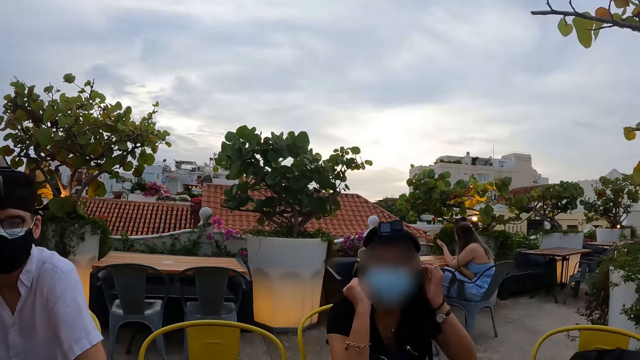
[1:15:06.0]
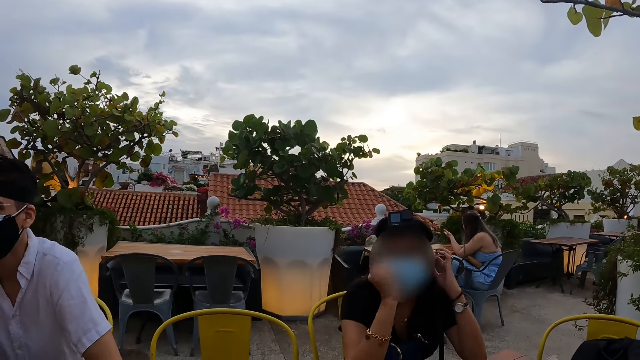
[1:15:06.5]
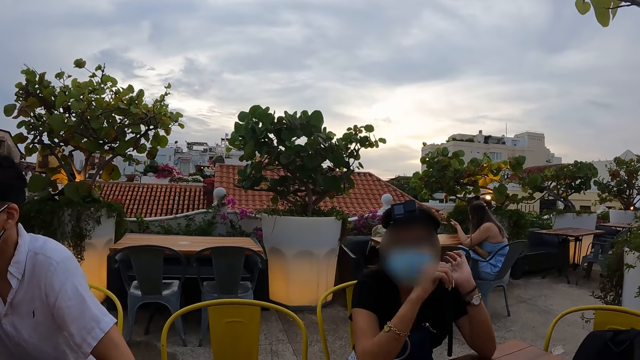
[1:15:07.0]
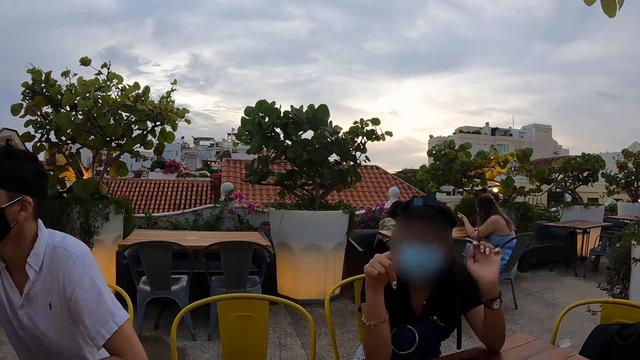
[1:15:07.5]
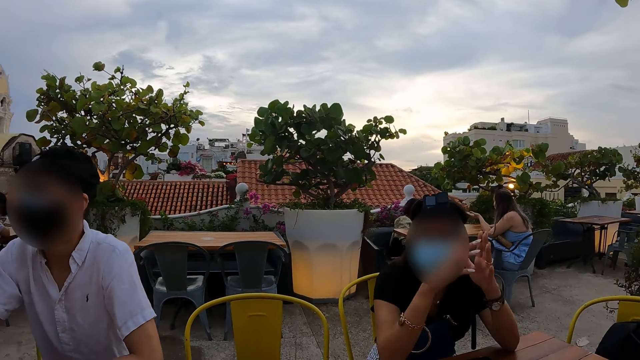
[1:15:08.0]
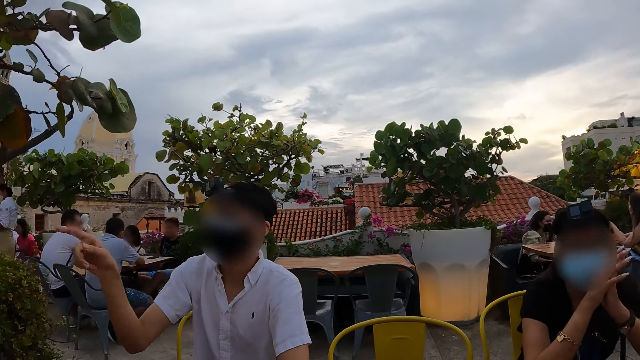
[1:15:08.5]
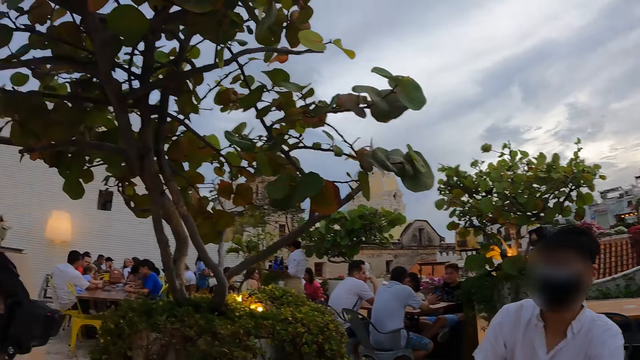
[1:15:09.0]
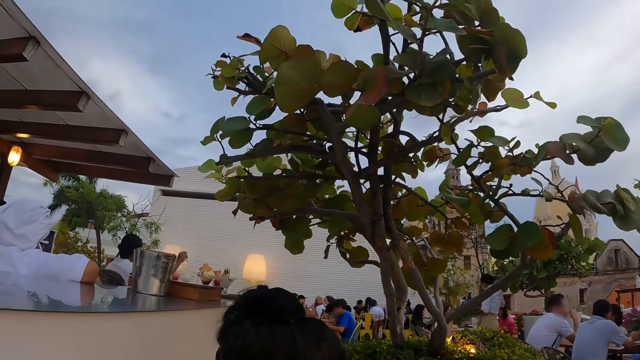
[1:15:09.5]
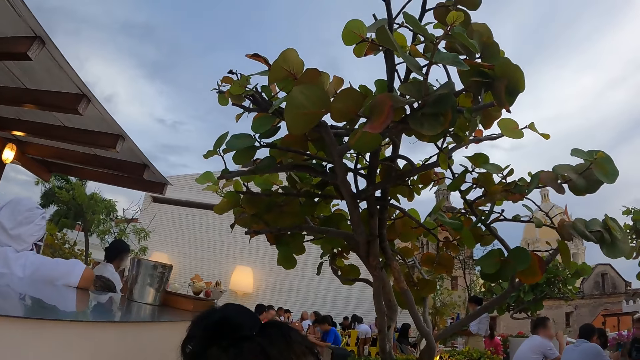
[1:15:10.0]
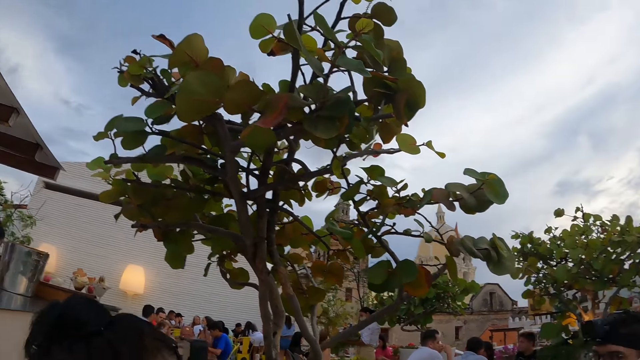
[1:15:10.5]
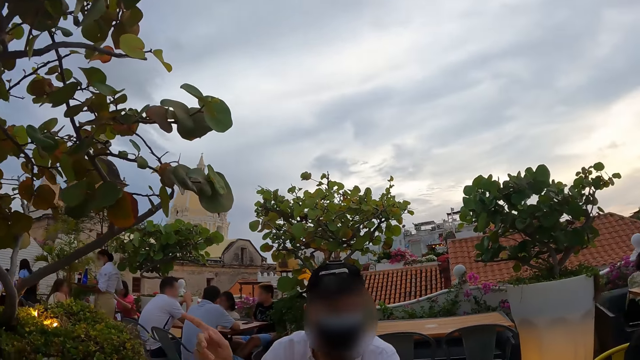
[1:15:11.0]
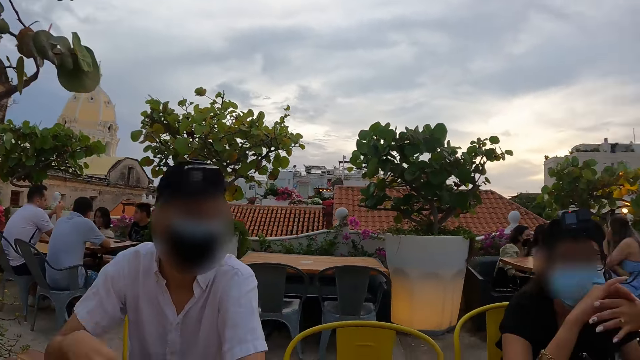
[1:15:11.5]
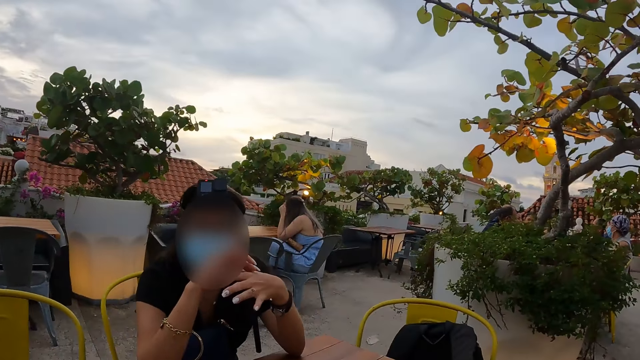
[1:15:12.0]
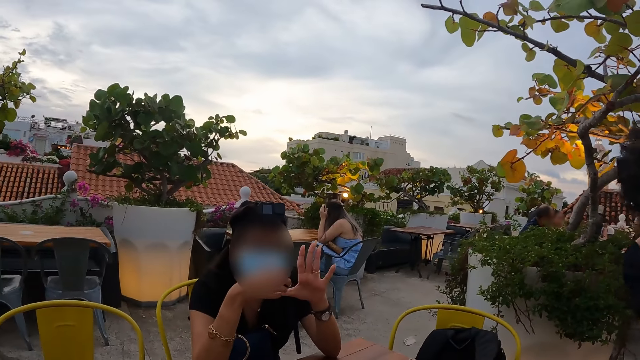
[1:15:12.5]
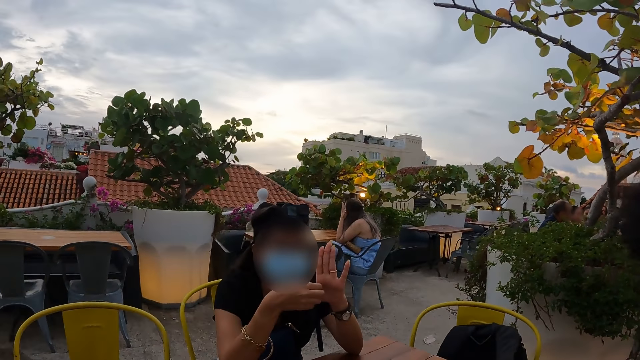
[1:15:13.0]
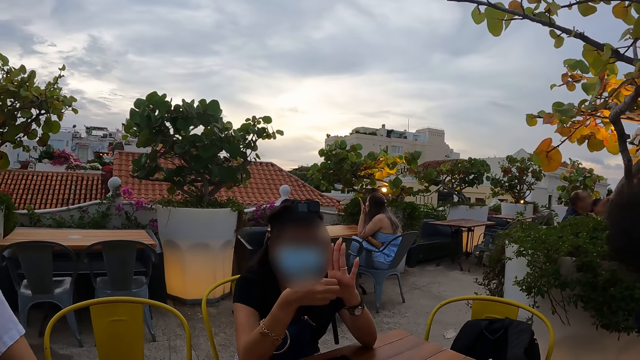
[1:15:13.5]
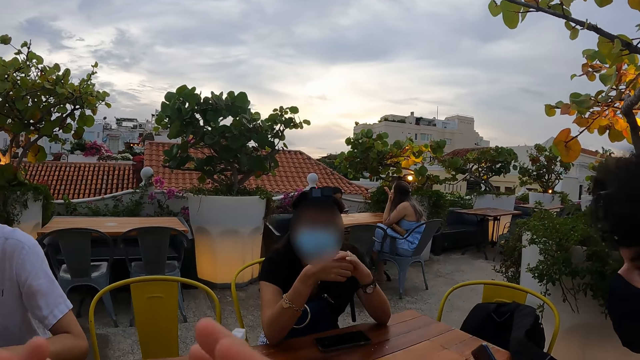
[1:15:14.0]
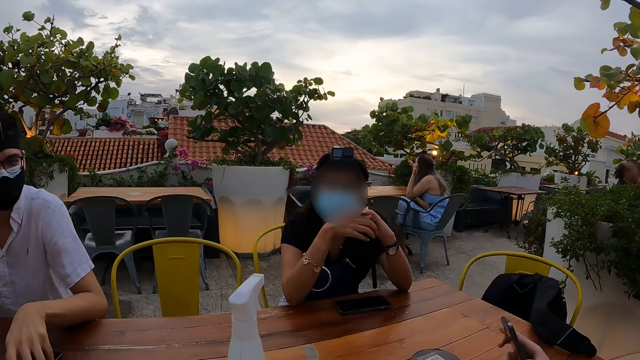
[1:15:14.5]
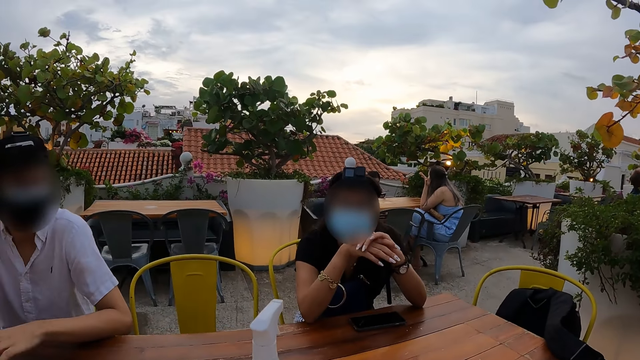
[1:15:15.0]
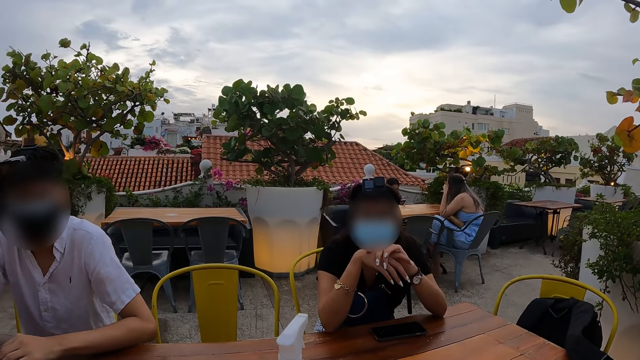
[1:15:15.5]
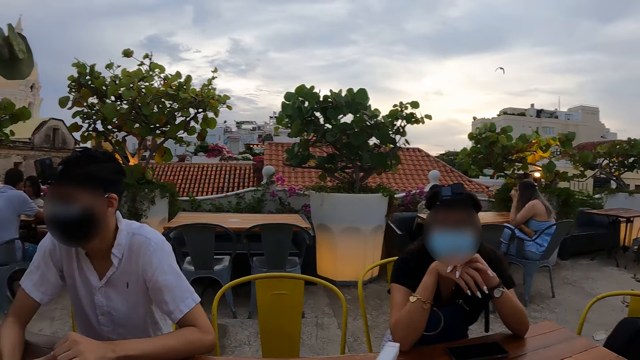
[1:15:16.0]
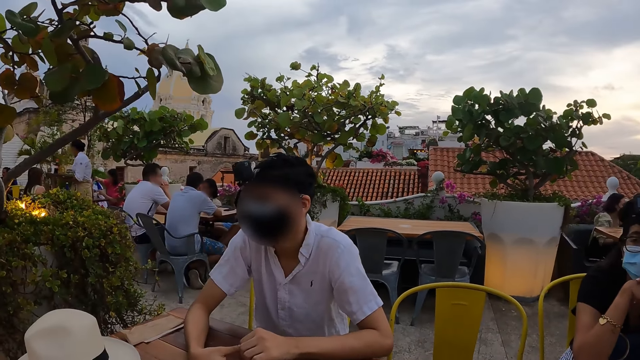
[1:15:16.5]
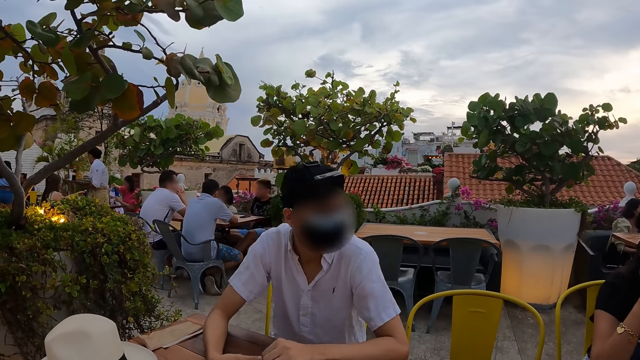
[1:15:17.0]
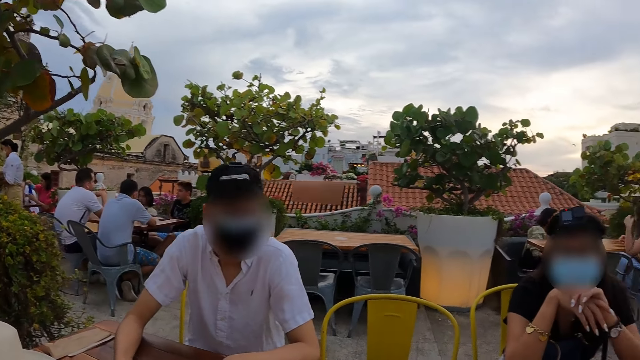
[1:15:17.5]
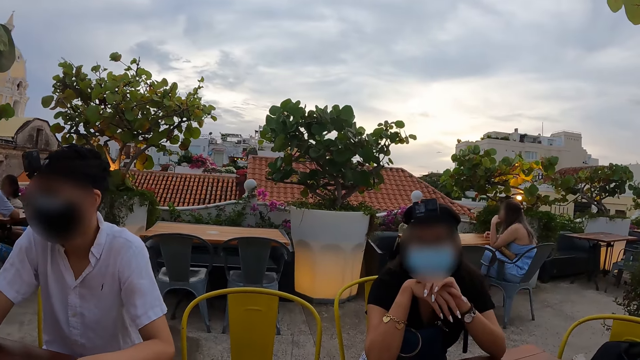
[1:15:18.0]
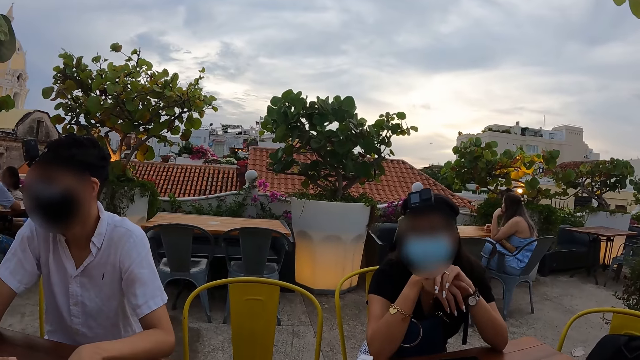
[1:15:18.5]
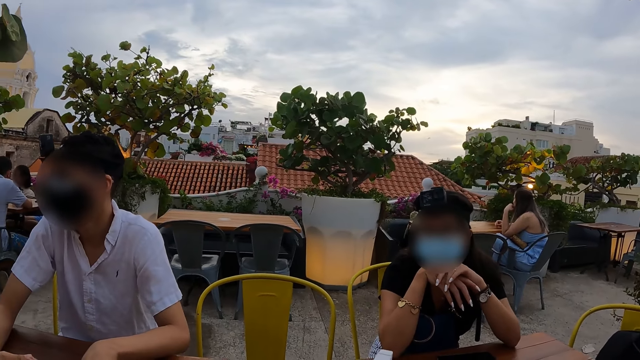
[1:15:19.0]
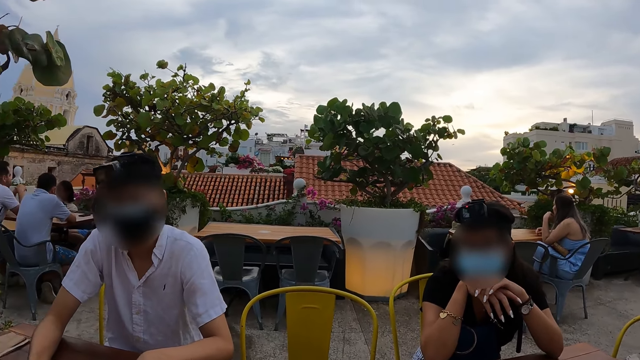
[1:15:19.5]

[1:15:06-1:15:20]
A man points a finger. The camera wearer looks around. They look at a woman. They move the hand. They look around.

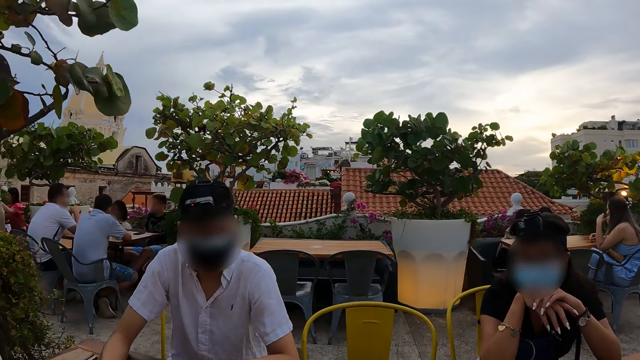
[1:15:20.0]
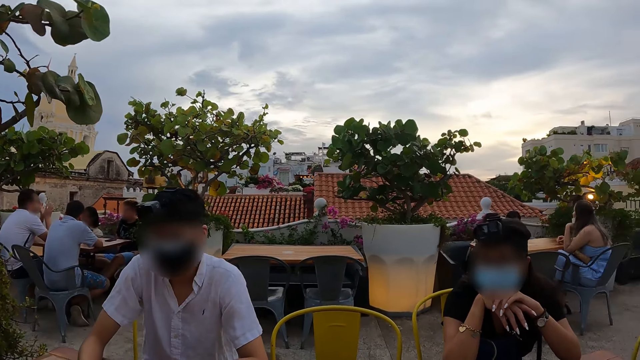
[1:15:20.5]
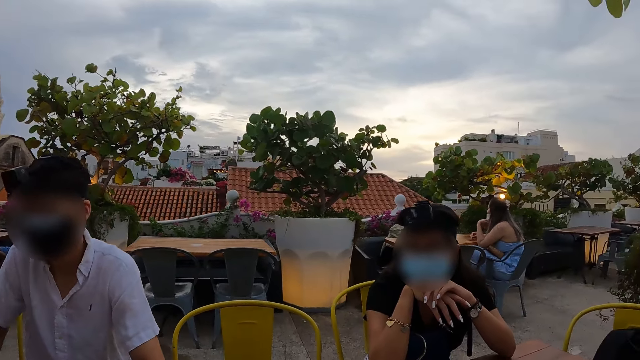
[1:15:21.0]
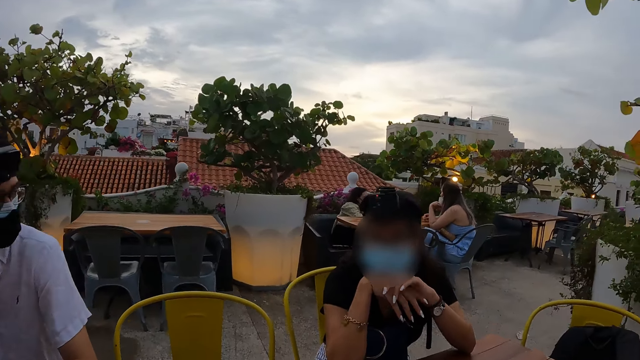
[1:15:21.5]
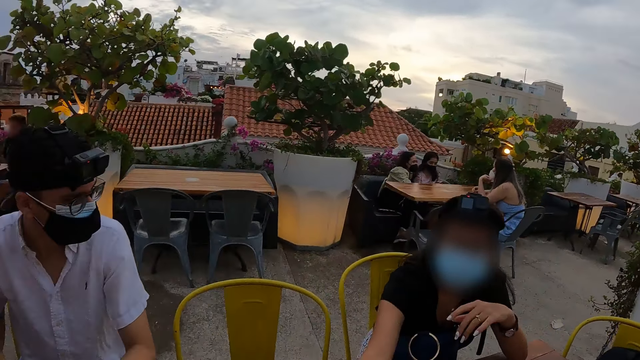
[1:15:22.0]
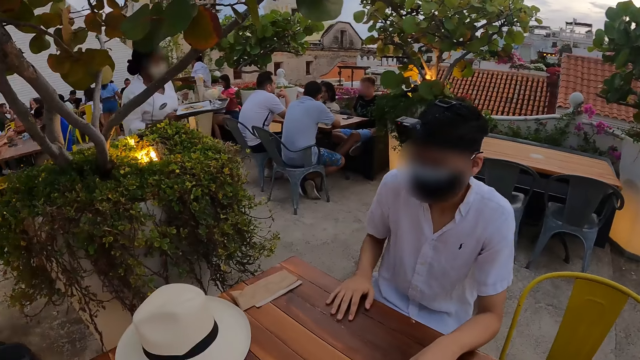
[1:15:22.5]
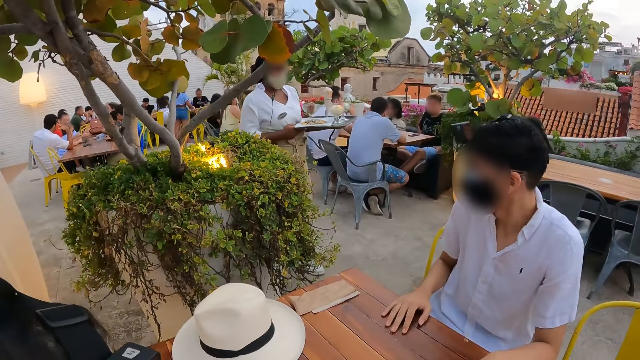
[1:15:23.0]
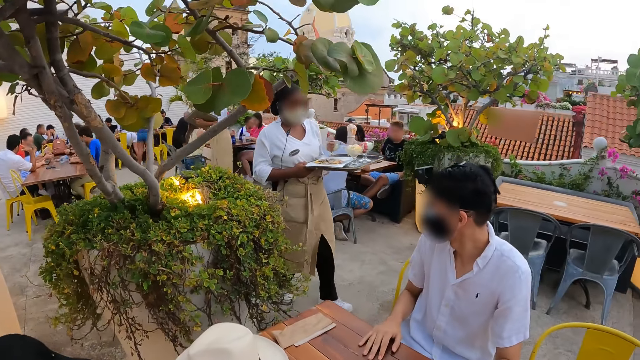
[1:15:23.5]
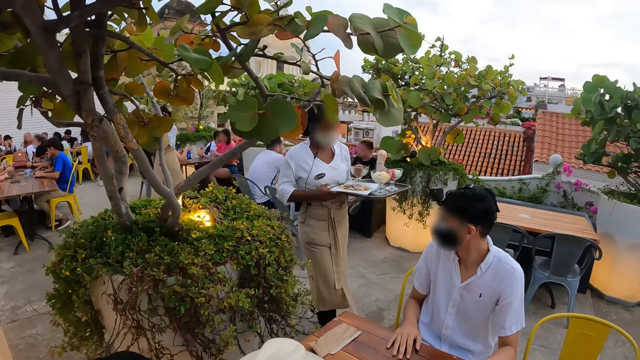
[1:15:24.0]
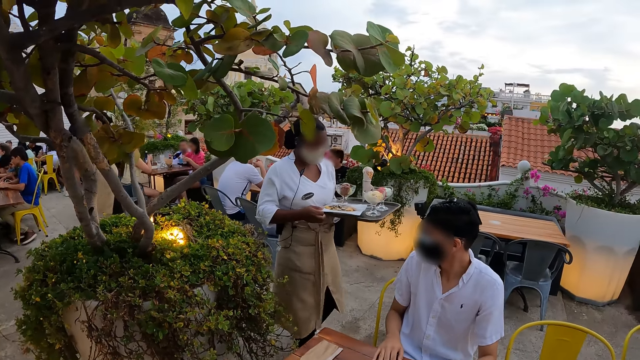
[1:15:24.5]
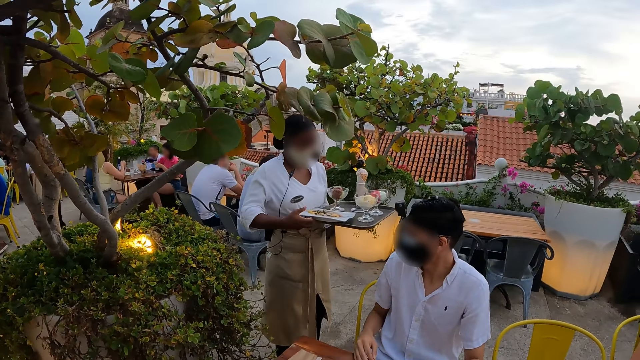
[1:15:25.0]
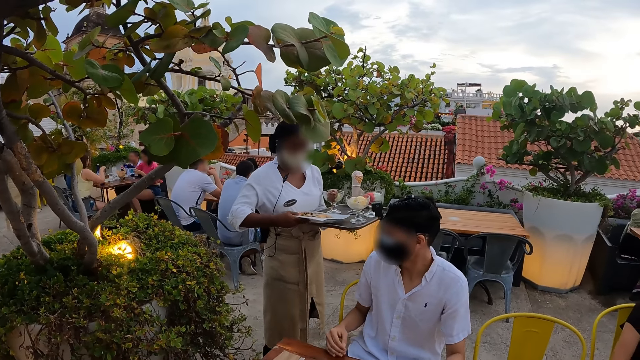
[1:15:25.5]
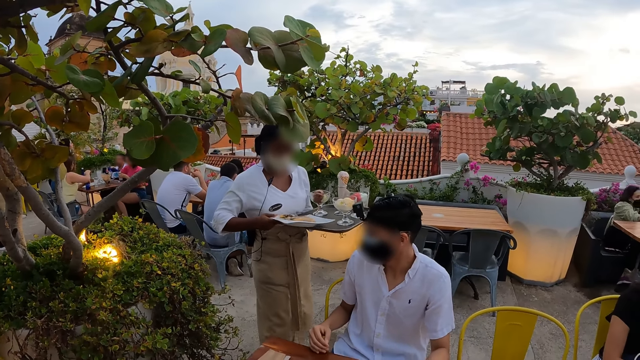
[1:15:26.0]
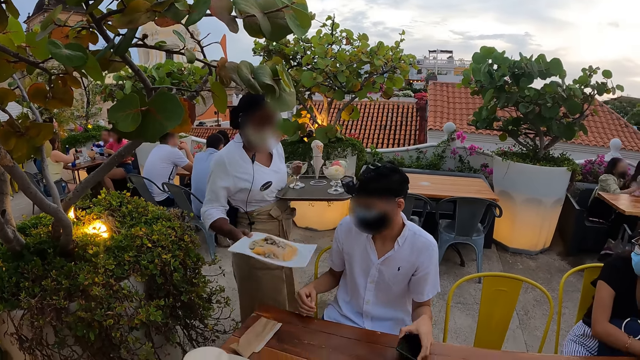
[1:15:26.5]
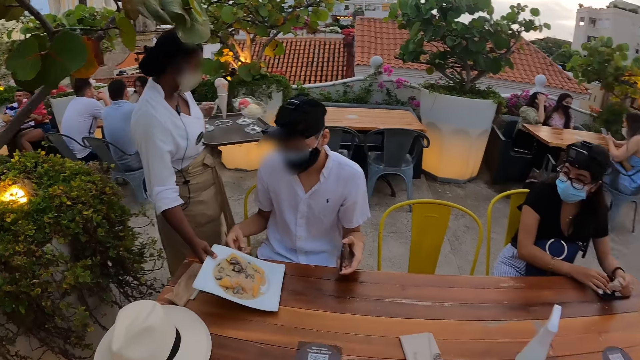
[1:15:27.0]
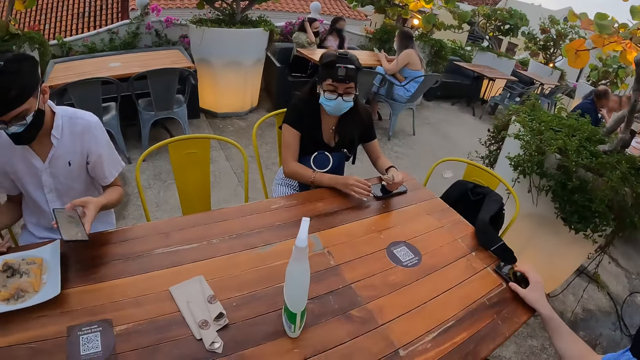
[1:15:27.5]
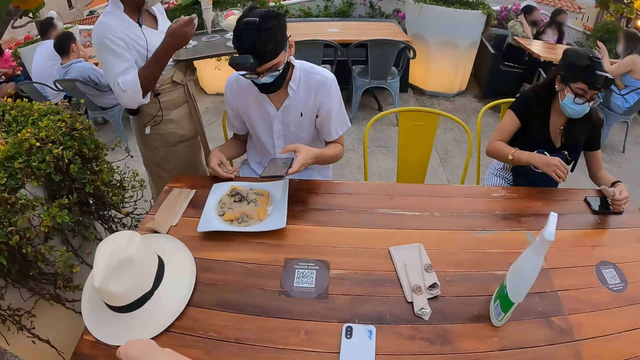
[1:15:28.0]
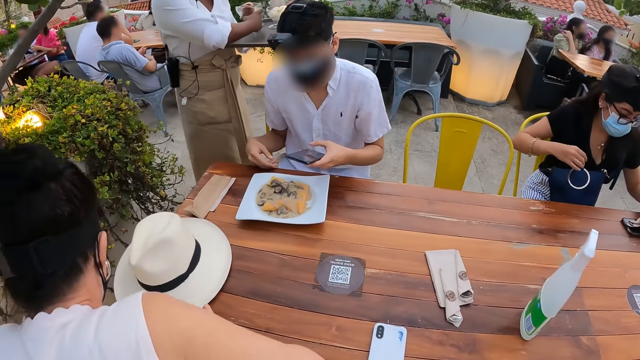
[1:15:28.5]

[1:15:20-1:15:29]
The camera wearer stands up.
